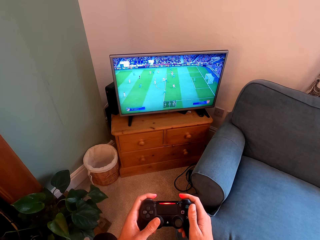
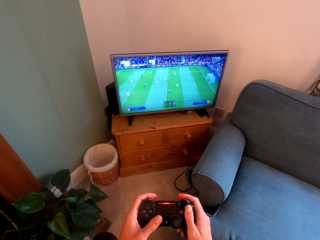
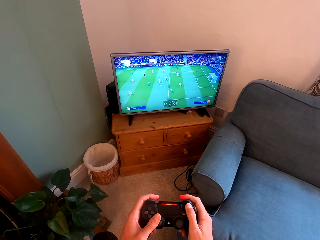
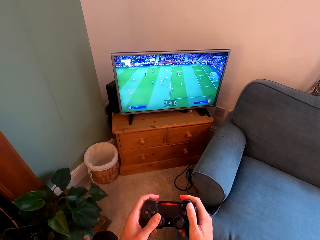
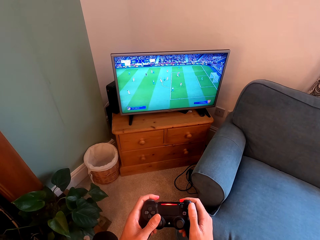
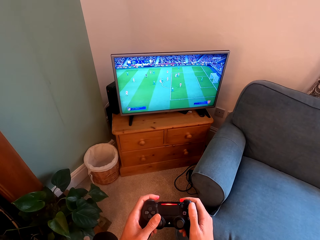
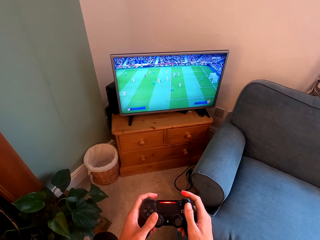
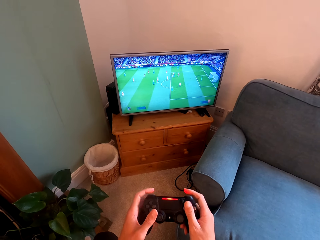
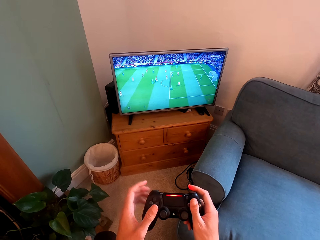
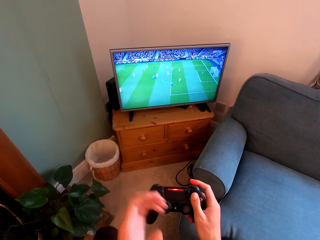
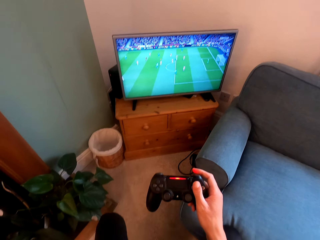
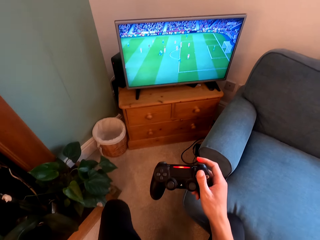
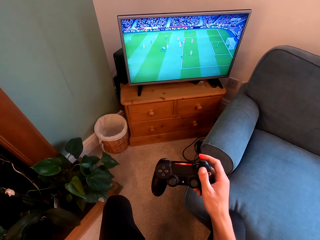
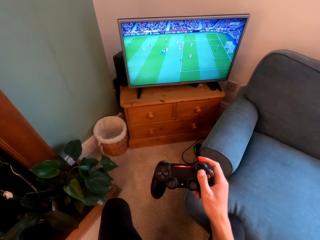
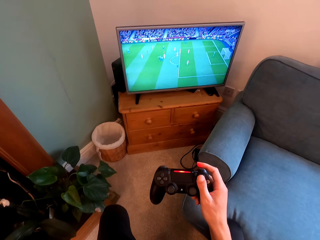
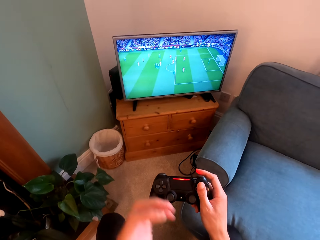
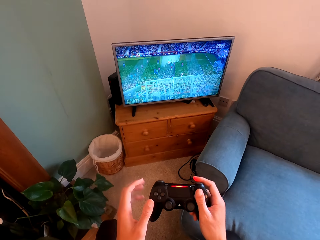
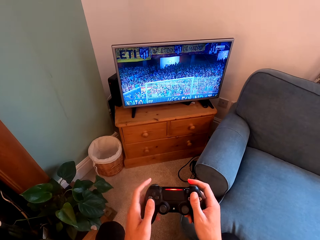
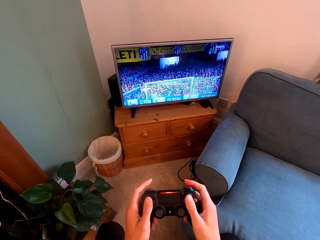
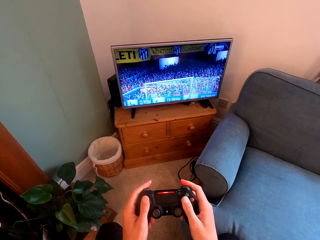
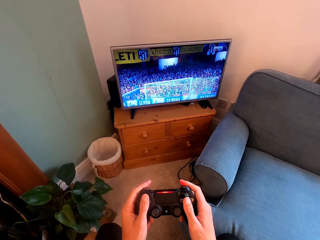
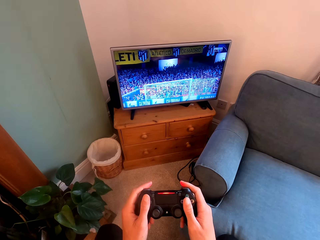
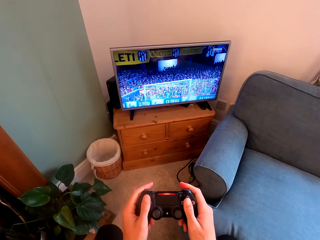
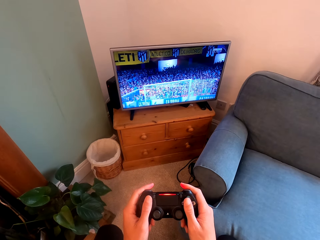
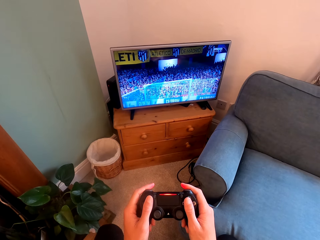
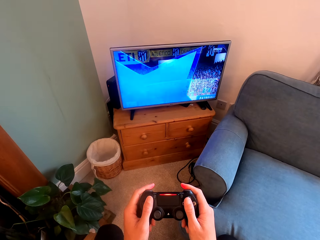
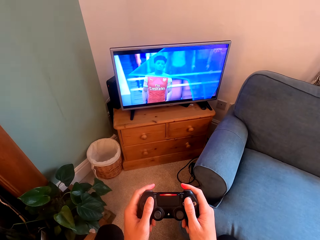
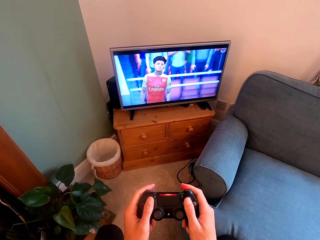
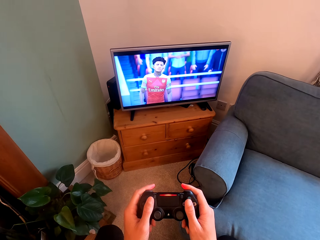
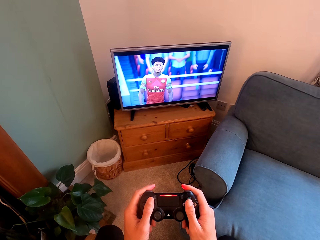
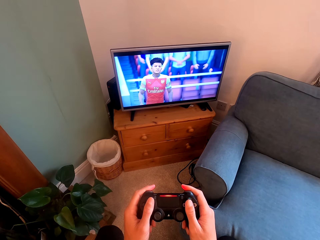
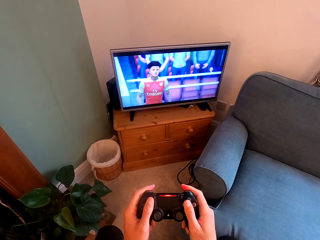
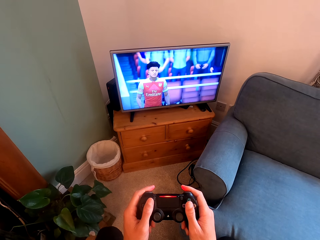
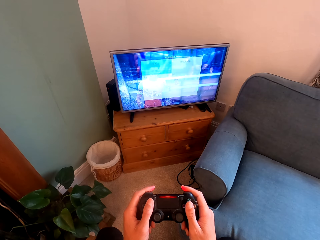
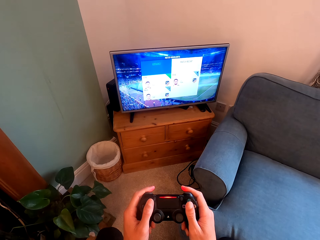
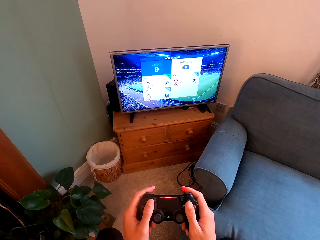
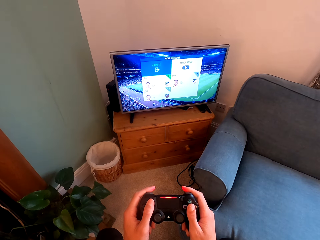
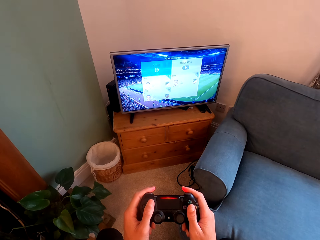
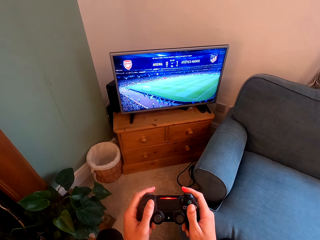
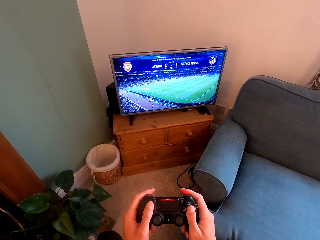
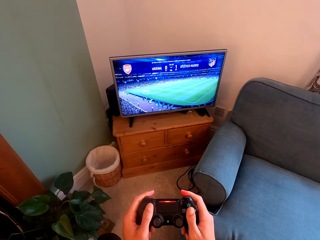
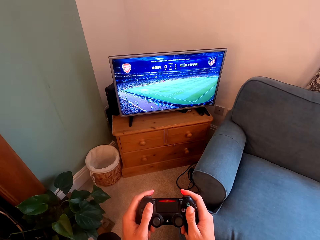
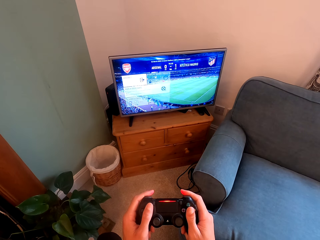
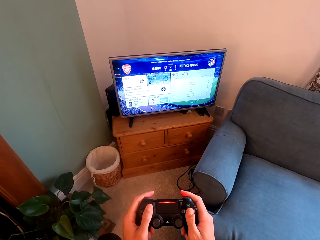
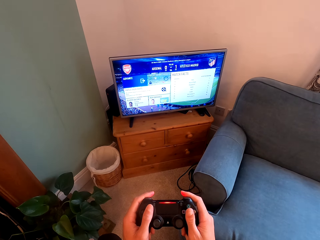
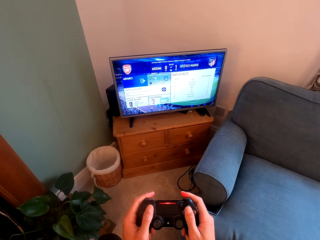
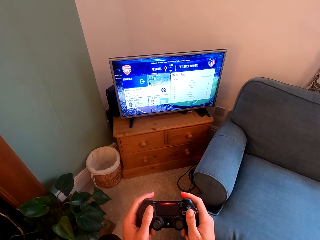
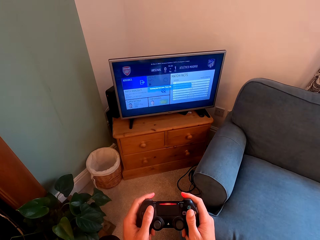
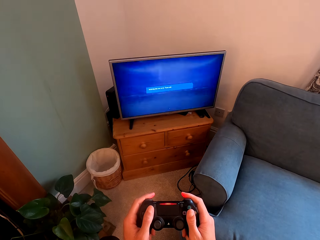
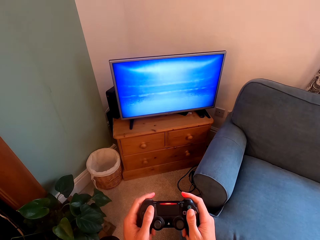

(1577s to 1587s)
The camera wearer lets go of the controller. He scratches his face with his hand. He holds the controller with both his hands. He operates the PlayStation.
